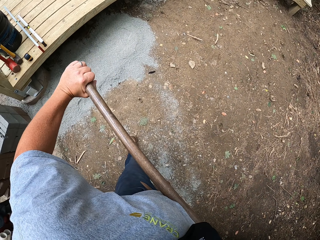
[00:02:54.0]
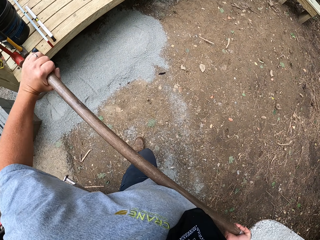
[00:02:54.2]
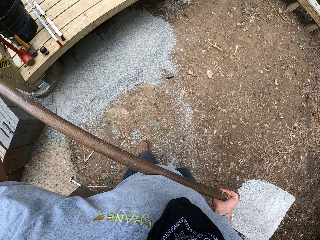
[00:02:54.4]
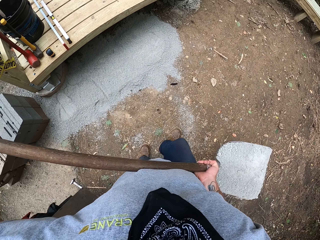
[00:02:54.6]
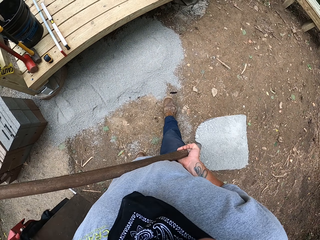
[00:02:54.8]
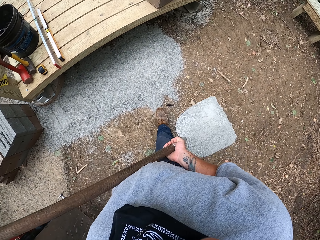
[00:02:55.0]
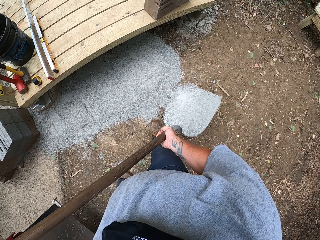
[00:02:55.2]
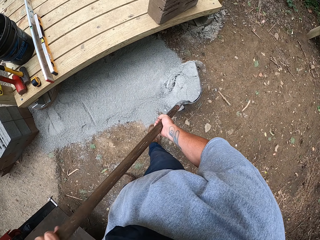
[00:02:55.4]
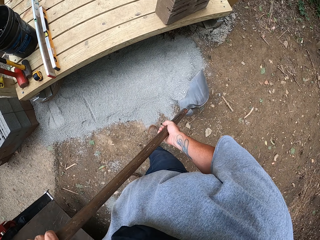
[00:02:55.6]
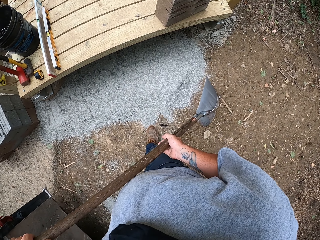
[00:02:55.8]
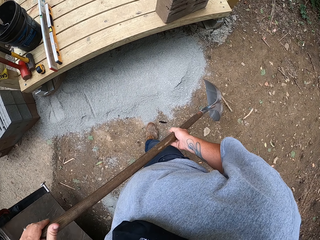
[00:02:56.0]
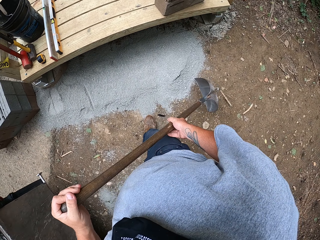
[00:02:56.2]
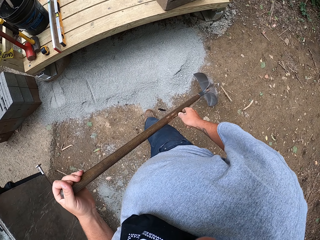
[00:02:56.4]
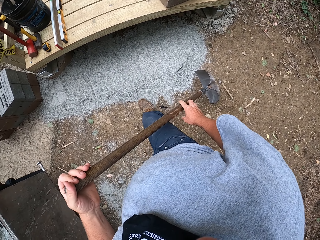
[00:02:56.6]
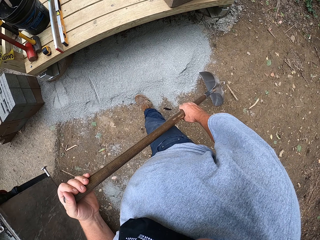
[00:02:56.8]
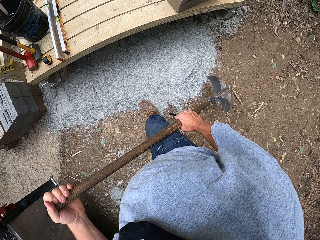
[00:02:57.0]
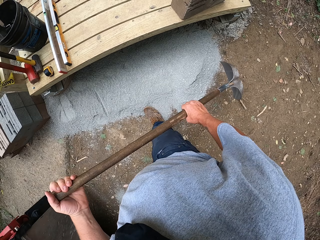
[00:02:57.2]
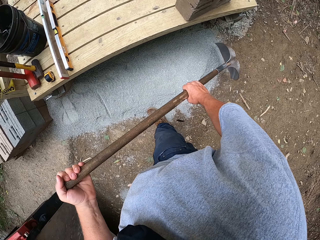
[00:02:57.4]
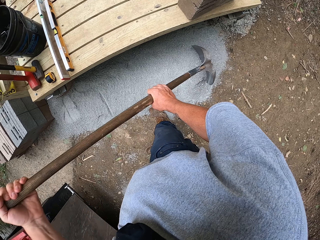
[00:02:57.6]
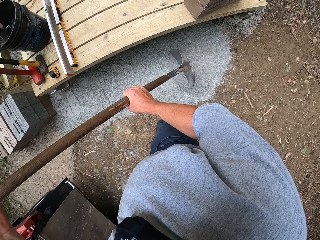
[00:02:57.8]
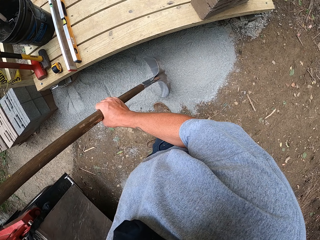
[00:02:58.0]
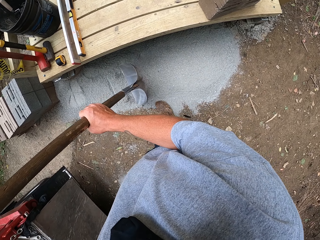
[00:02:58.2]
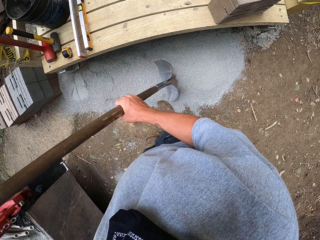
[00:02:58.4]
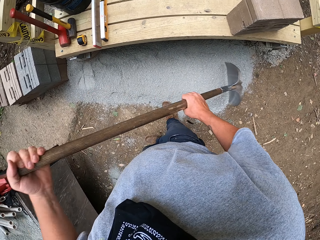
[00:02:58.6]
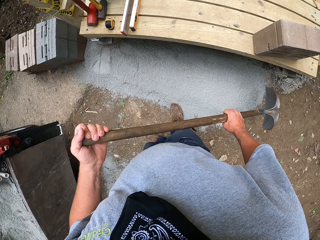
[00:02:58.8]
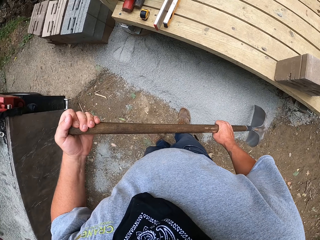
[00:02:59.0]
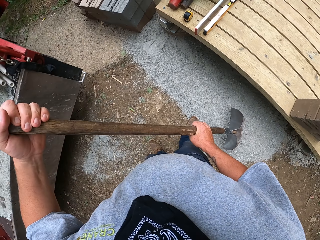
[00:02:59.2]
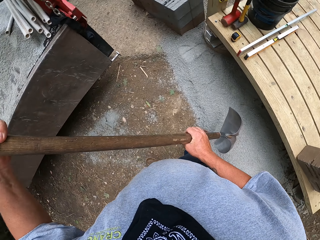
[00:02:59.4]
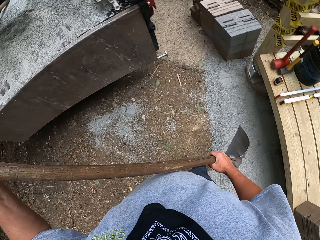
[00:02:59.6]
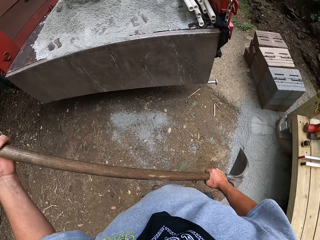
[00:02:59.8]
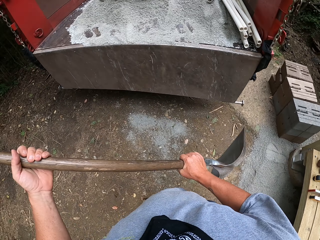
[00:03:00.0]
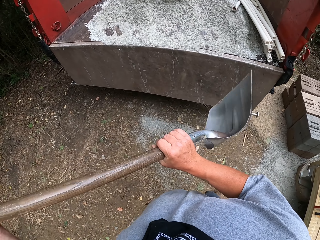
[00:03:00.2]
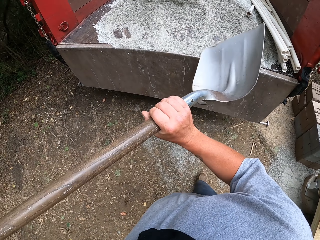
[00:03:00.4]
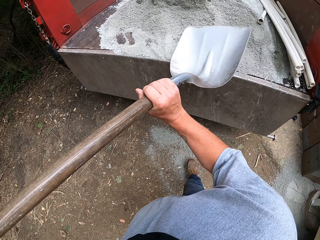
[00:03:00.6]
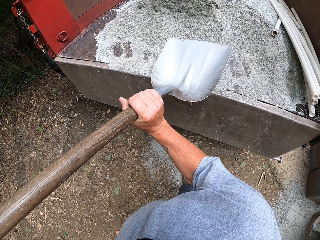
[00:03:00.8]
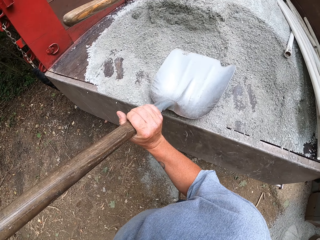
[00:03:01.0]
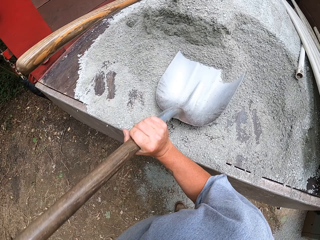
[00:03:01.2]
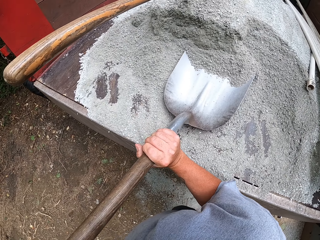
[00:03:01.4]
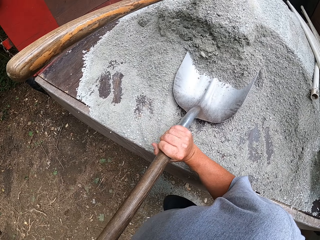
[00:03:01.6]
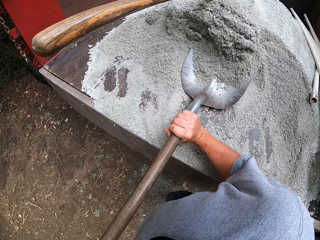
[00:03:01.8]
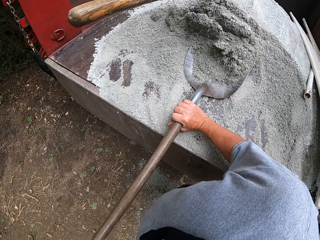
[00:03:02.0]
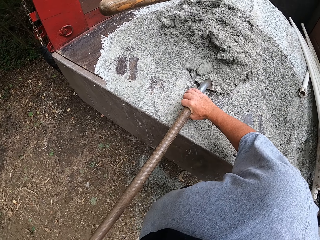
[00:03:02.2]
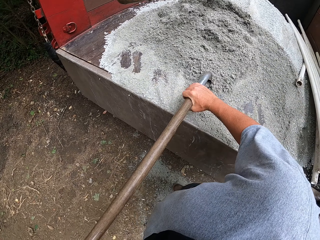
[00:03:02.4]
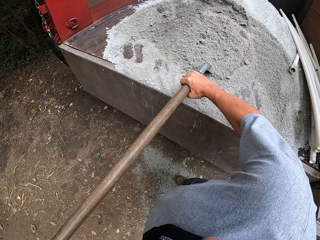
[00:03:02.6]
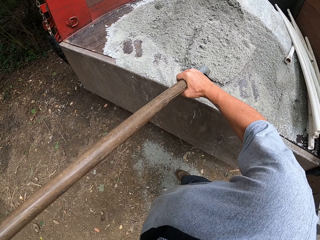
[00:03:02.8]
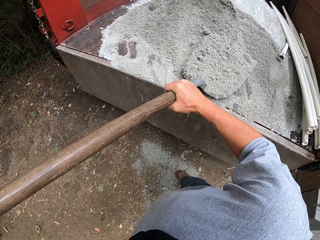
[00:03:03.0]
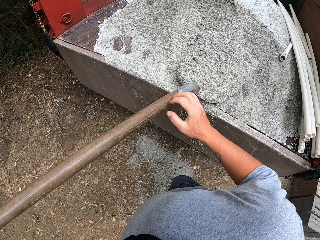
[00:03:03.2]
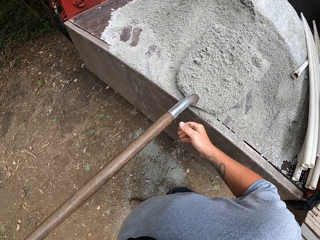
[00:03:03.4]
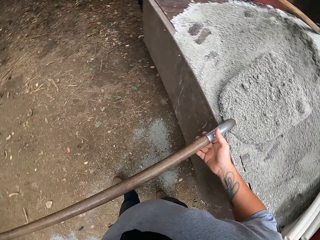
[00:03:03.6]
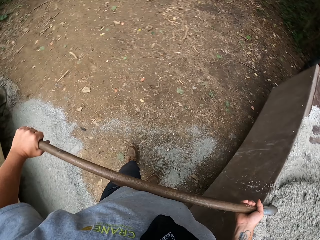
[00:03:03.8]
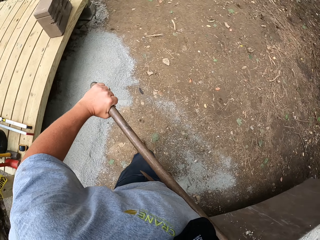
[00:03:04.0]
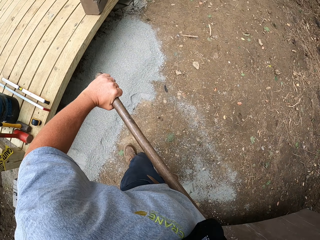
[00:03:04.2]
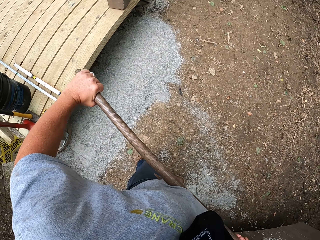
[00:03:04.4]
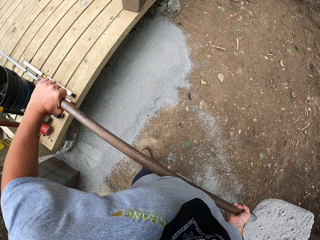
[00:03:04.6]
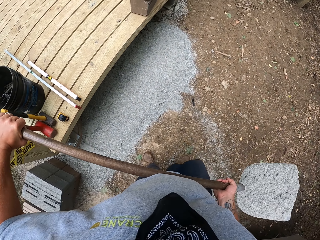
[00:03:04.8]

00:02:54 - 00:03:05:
The camera wearer pours the sand on the ground under the bridge. They spread the sand on the ground with the shovel. They scoop the sand with the shovel.

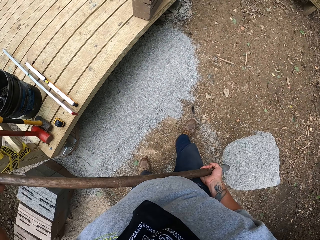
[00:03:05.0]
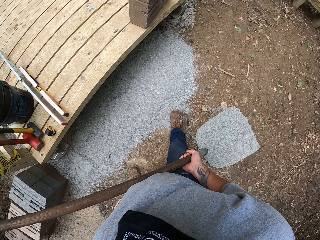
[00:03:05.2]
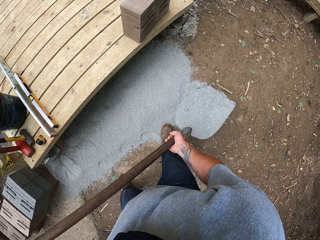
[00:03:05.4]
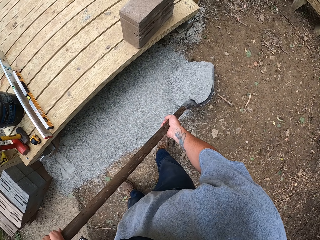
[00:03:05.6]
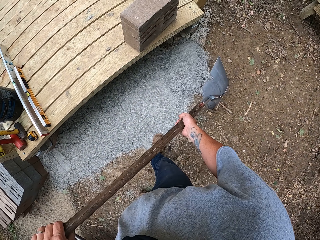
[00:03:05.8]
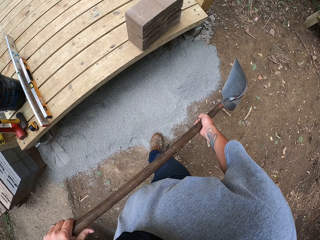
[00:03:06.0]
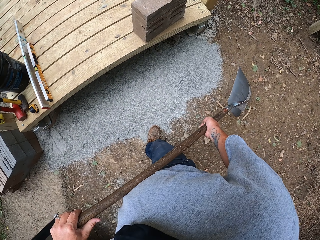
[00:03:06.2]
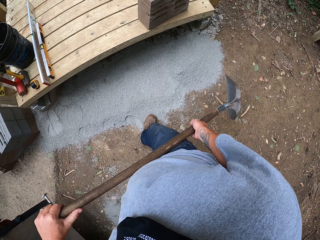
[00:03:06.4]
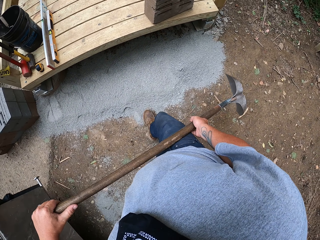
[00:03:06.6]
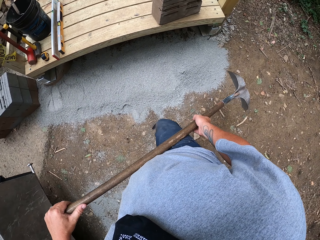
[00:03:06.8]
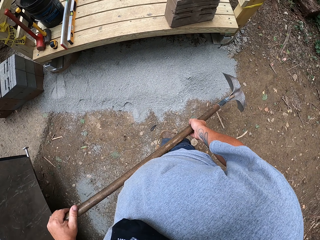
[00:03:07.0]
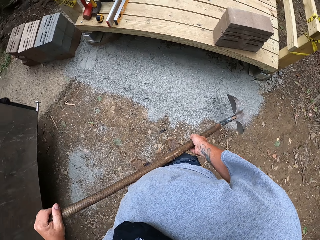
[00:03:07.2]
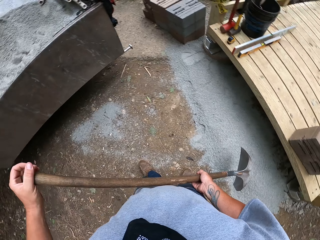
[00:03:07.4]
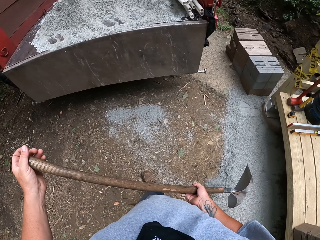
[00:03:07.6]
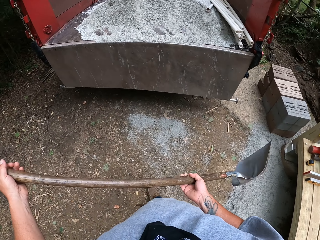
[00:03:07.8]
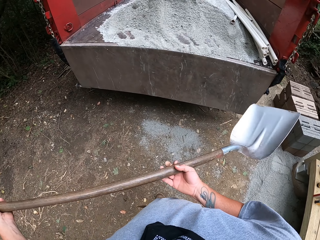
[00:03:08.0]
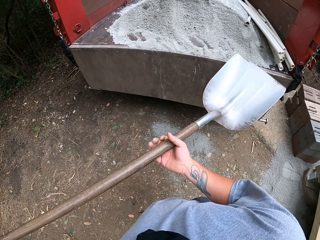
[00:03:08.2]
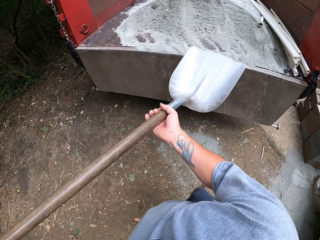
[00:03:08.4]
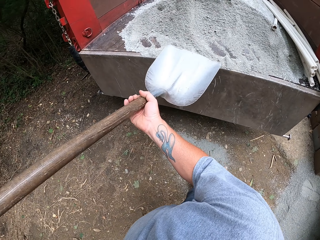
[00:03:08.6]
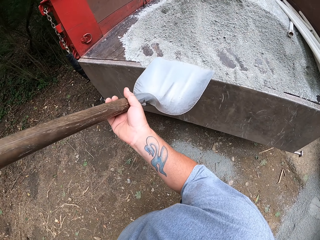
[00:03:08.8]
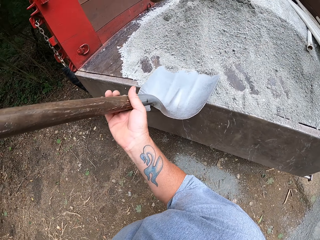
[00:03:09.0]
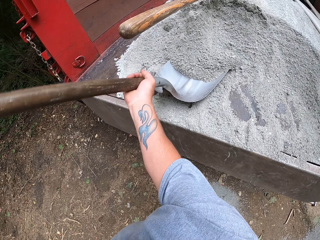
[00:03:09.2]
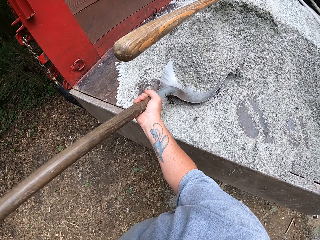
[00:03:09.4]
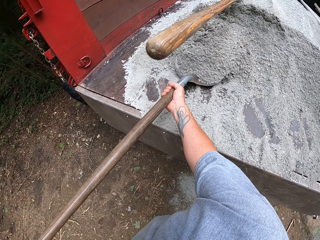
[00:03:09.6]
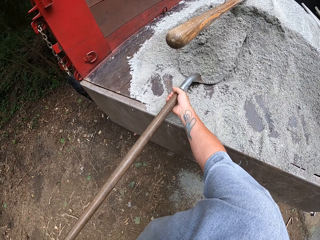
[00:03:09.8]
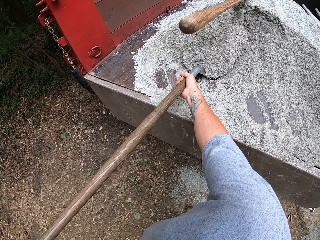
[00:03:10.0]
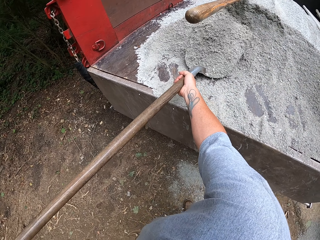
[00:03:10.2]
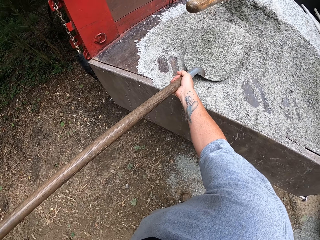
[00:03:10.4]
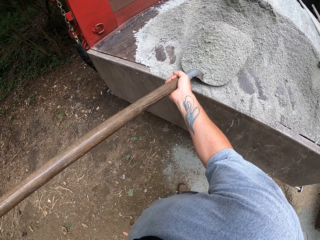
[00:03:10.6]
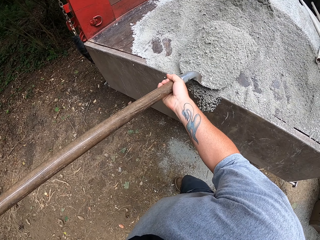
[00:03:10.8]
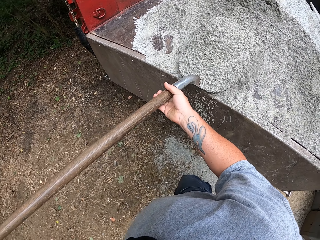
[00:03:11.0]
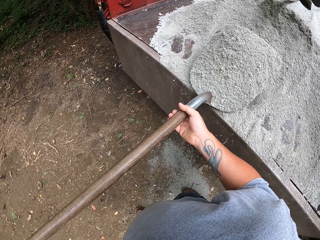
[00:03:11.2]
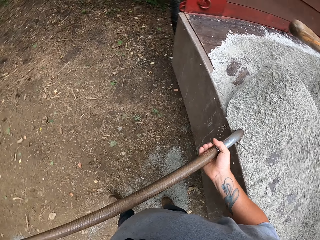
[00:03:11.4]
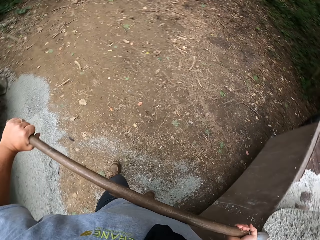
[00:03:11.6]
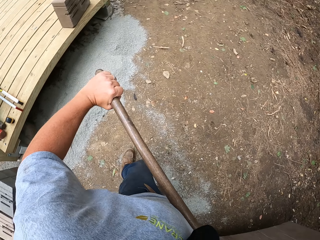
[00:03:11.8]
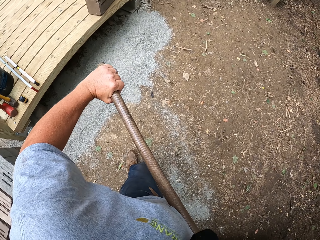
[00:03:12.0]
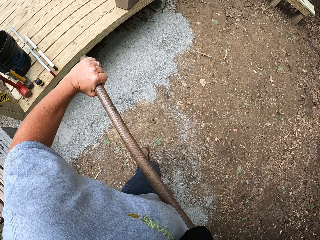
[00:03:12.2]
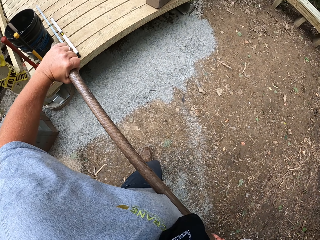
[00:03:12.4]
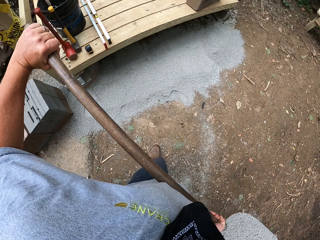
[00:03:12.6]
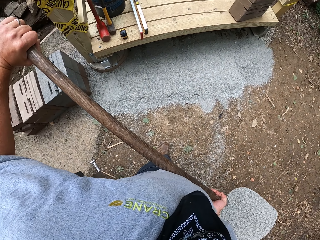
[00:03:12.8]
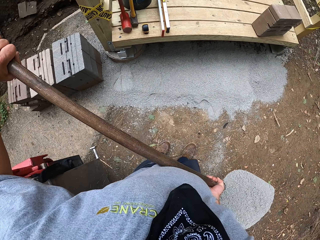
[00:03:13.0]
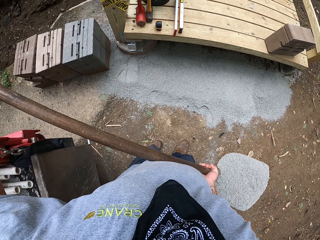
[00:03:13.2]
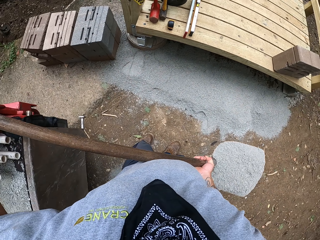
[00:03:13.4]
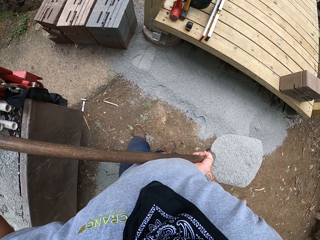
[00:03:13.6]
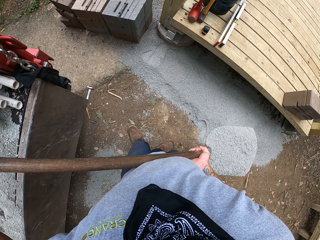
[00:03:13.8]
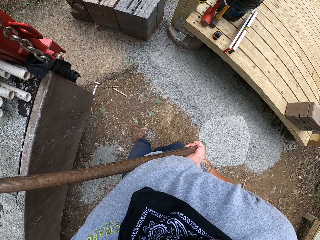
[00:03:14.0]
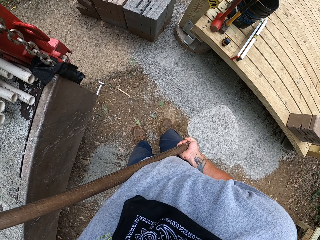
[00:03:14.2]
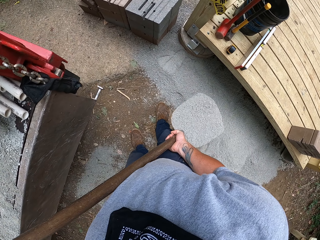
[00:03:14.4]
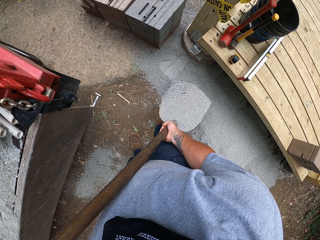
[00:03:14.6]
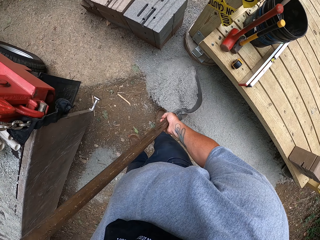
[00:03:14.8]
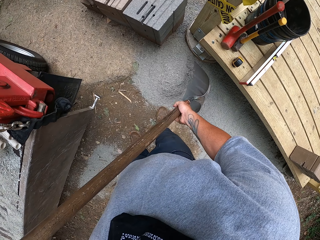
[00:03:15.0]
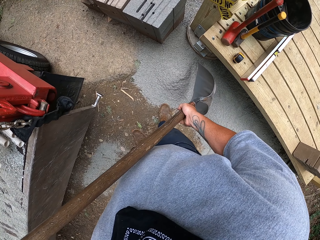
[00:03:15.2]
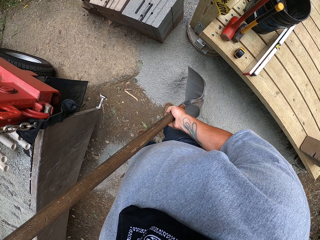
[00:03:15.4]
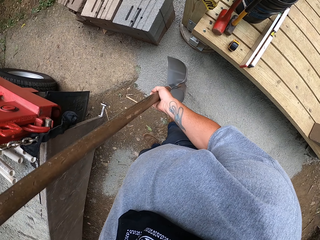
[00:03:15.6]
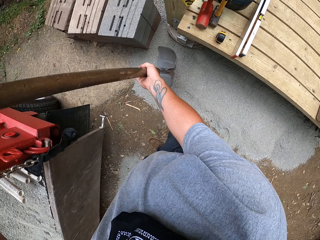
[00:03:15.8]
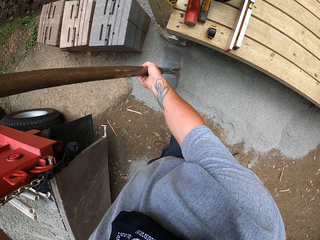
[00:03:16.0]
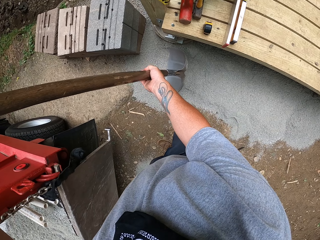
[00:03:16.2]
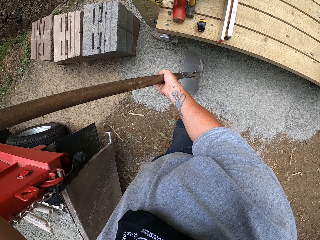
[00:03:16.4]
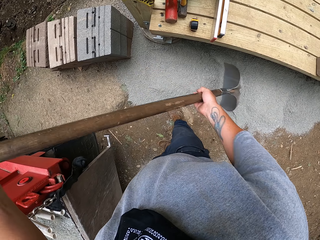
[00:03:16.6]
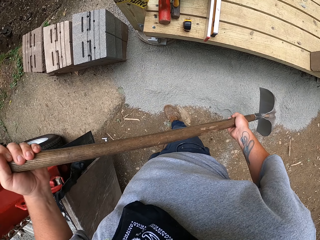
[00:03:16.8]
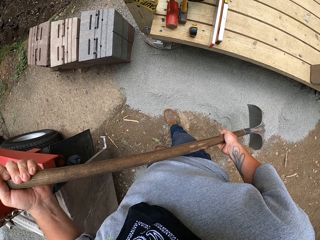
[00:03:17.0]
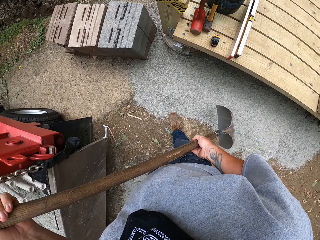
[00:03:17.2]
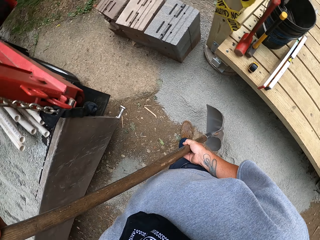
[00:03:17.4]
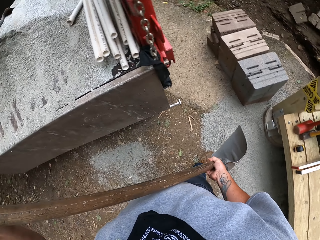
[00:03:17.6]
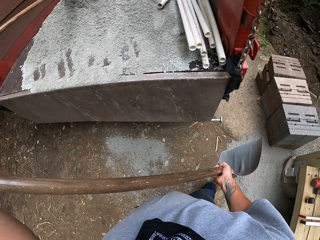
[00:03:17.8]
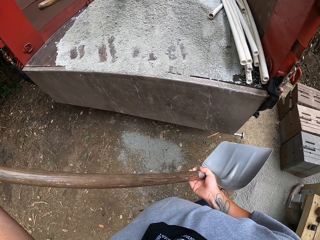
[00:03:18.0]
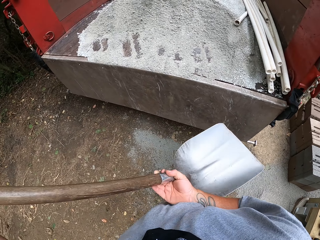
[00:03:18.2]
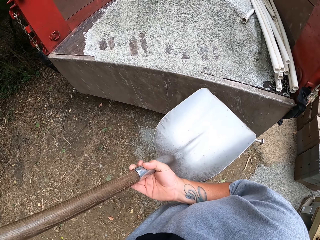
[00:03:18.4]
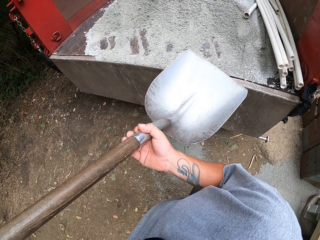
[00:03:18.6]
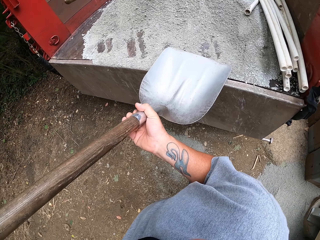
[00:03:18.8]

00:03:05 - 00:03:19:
The camera wearer pours the sand on the ground under the bridge. They scoop the sand with the shovel. They pour the sand on the ground under the bridge again. They spread the sand on the ground with the shovel.
